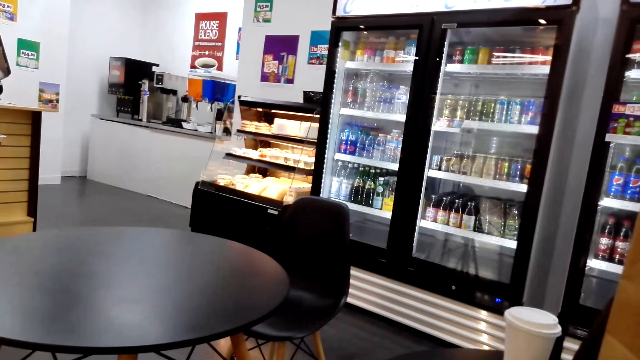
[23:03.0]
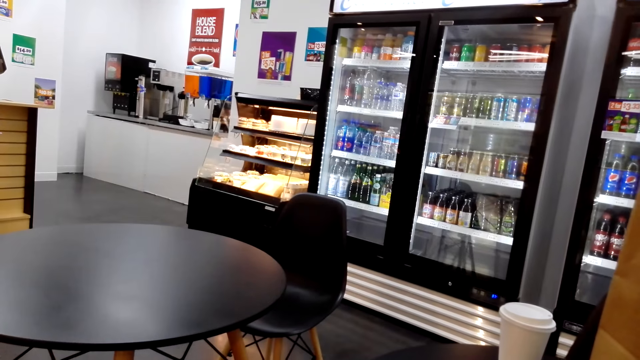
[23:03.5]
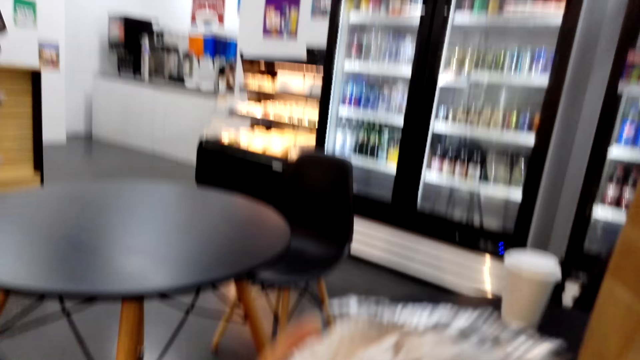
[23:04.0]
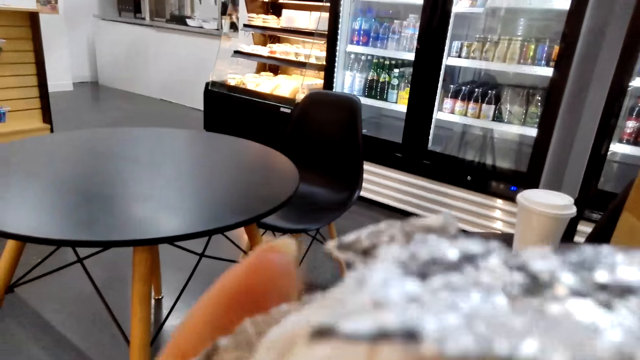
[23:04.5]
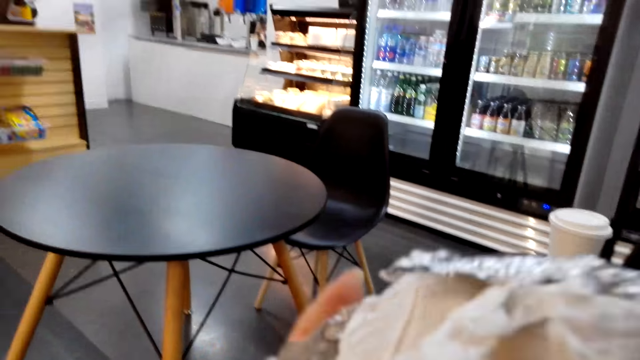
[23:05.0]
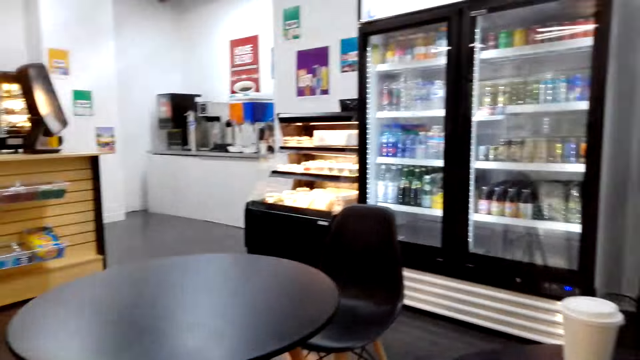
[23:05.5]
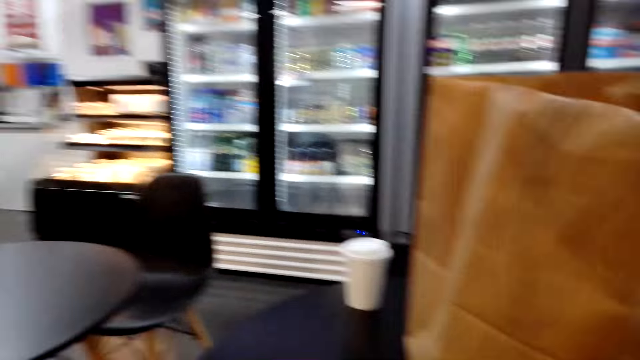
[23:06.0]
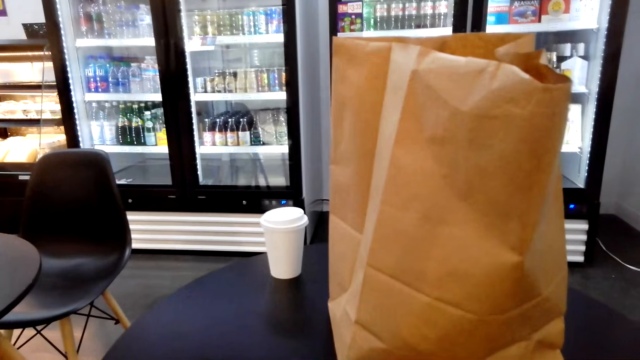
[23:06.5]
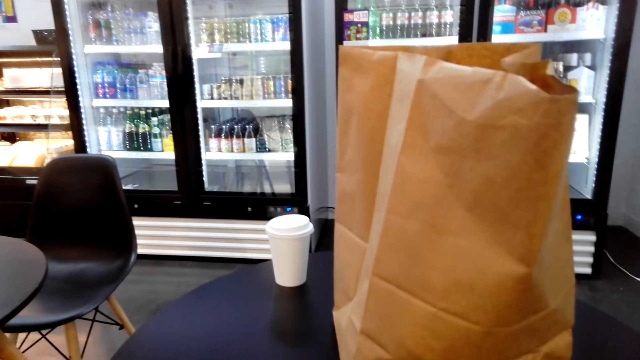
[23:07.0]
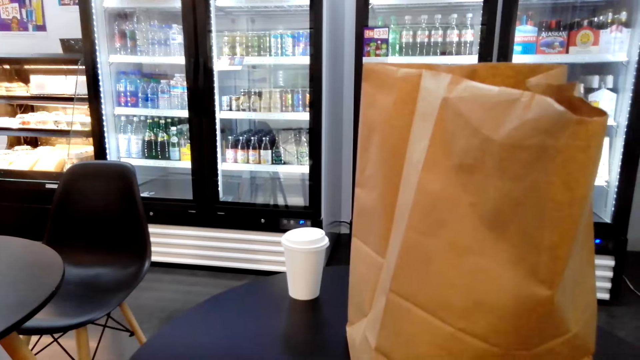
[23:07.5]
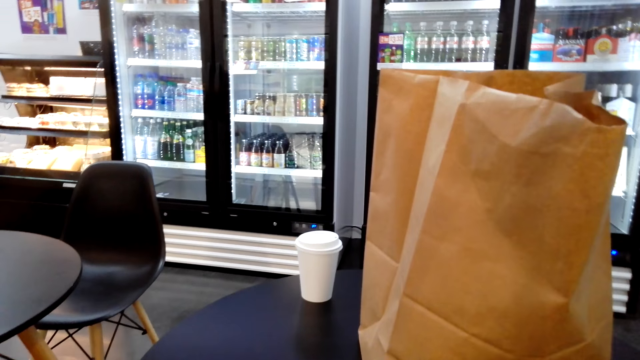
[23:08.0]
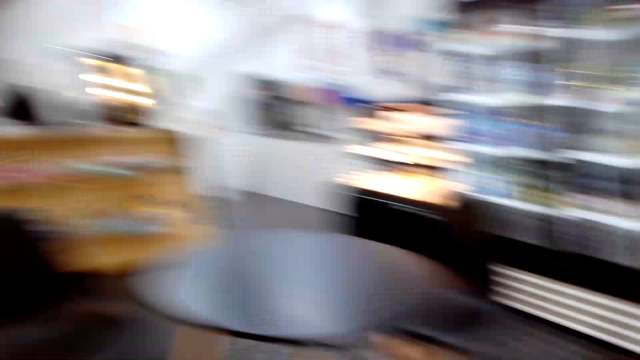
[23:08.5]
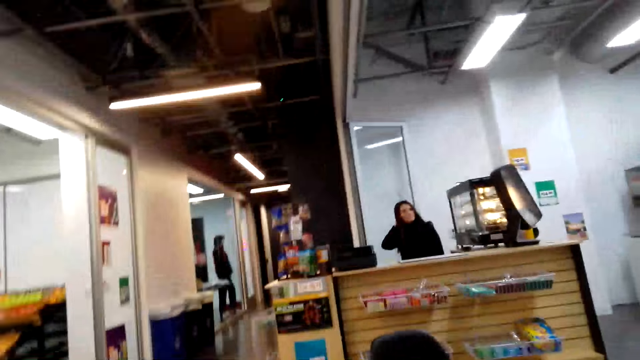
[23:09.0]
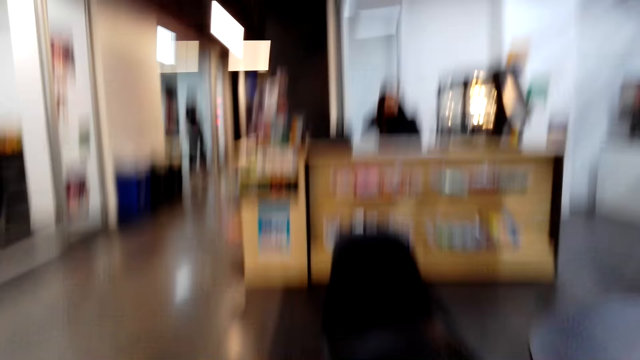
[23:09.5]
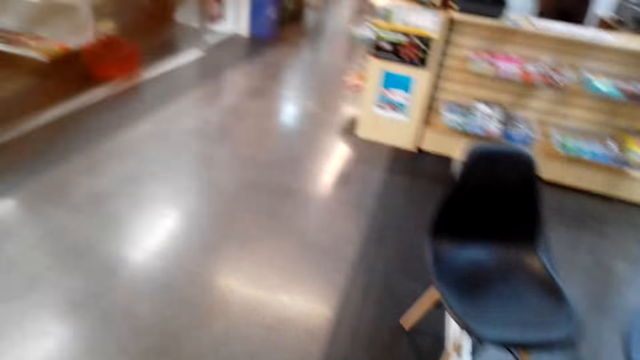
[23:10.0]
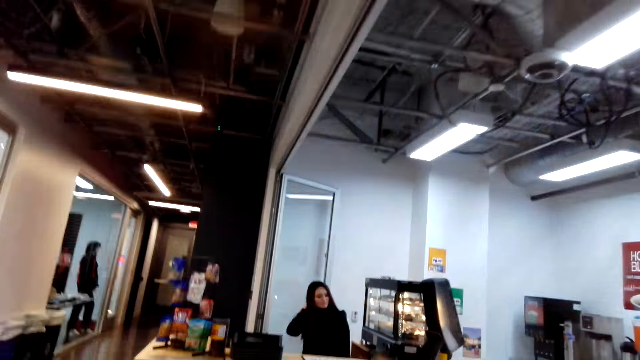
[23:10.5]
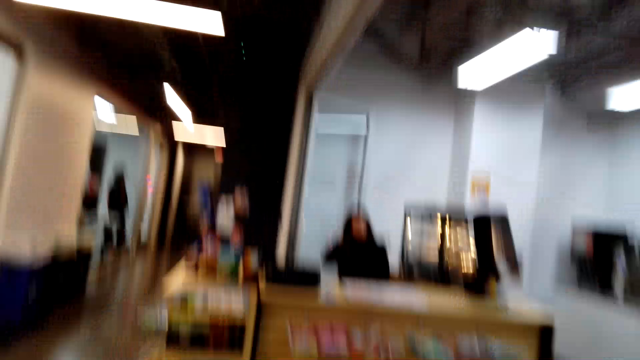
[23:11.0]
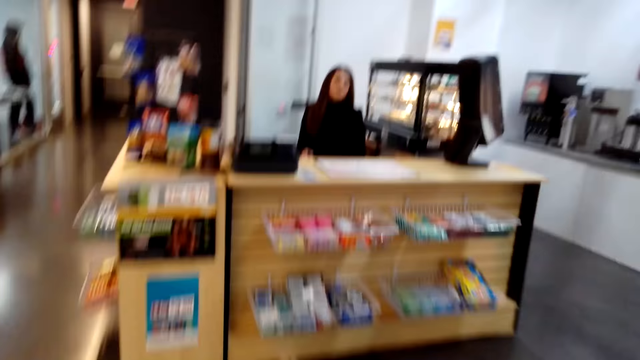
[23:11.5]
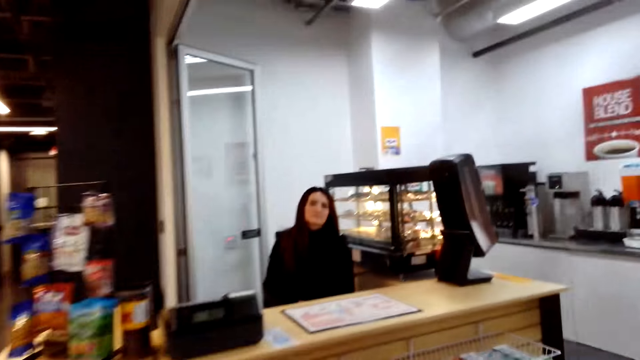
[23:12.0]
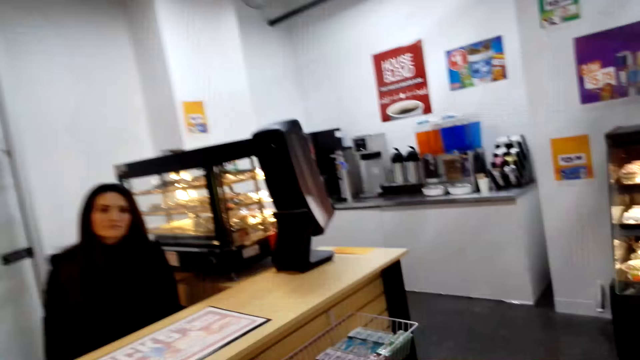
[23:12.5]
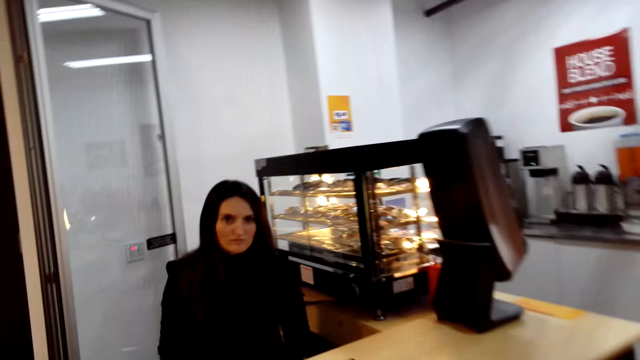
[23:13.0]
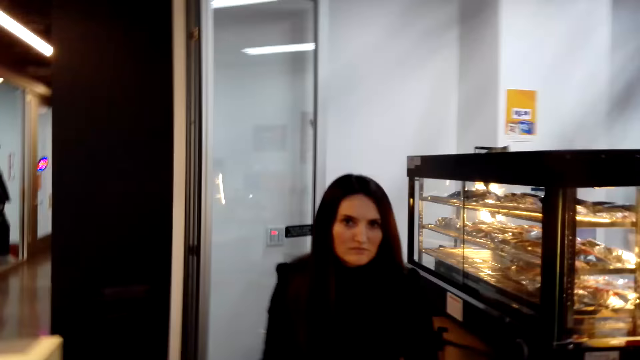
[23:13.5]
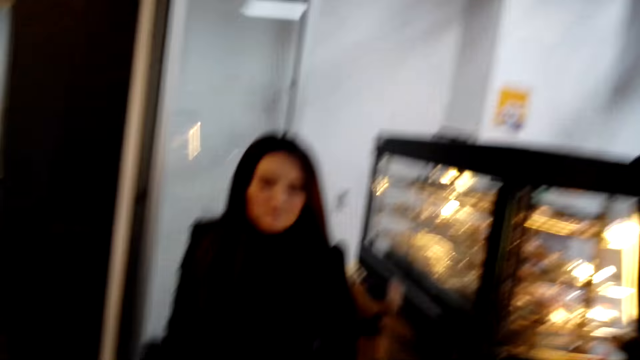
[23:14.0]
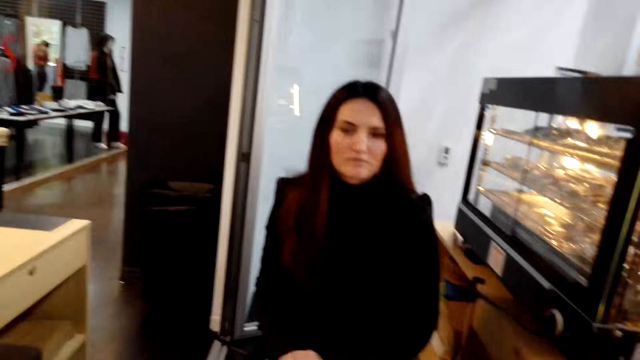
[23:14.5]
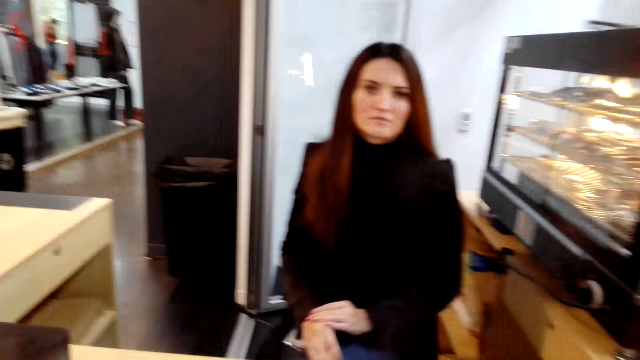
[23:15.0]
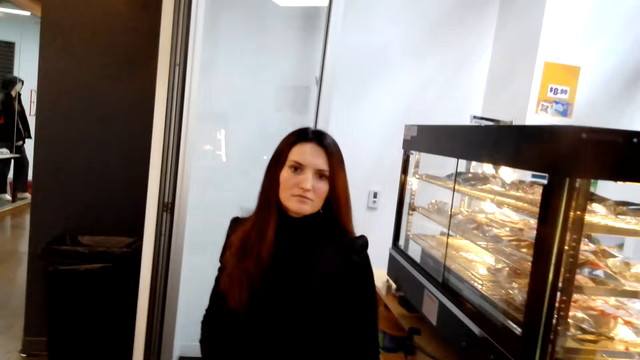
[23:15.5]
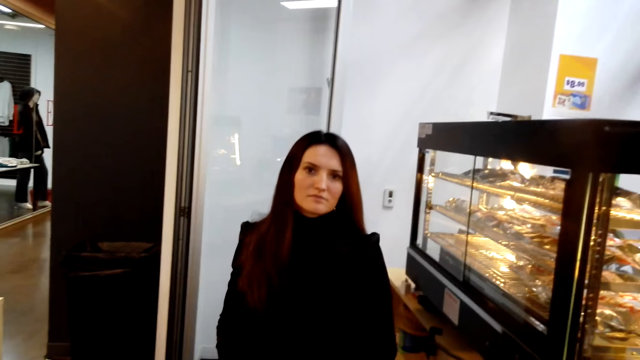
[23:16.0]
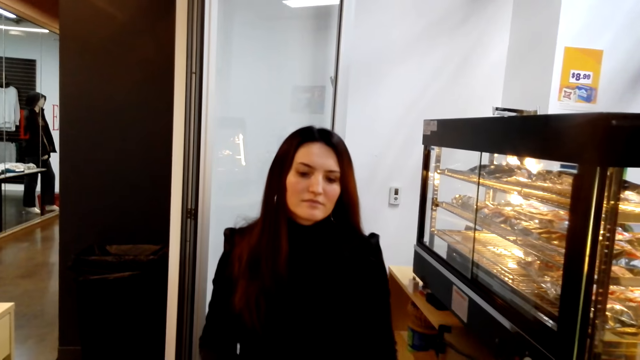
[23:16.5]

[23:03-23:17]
The camera wearer holds something. They eat food. They look around the room. They walk to the cashier. They converse with a woman.

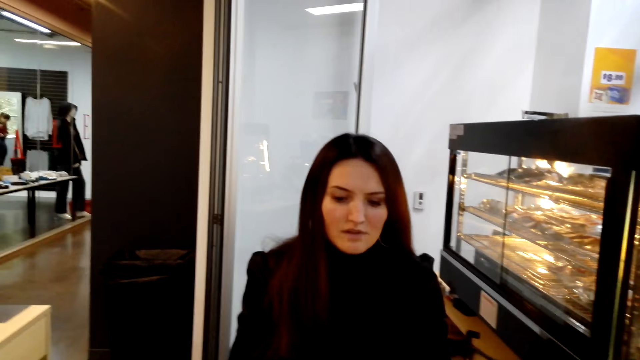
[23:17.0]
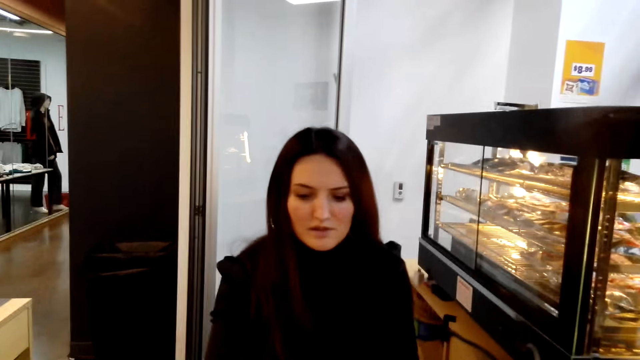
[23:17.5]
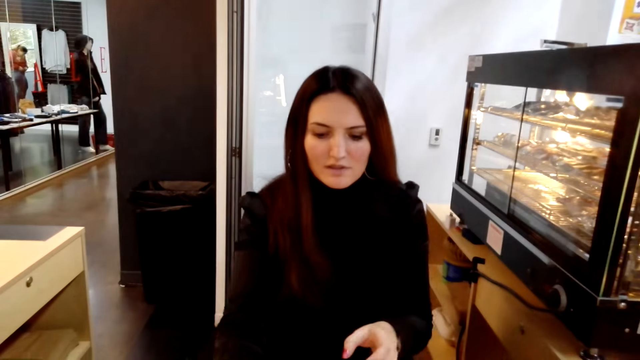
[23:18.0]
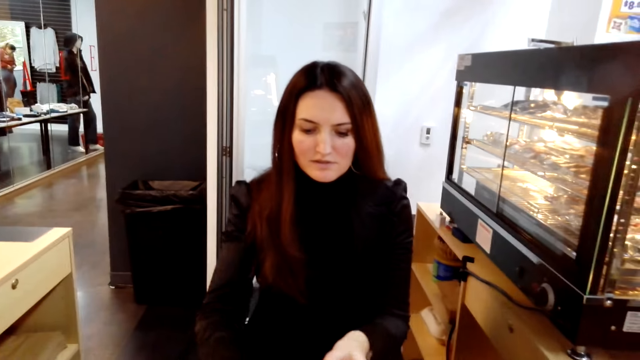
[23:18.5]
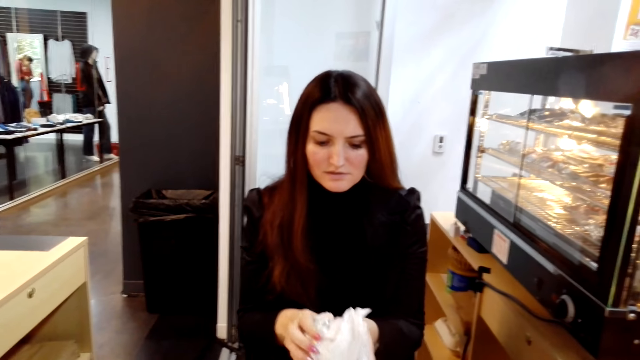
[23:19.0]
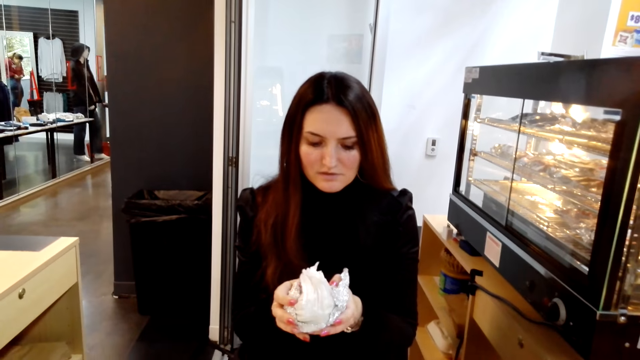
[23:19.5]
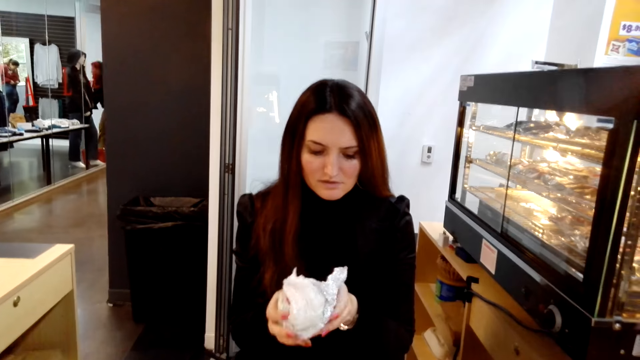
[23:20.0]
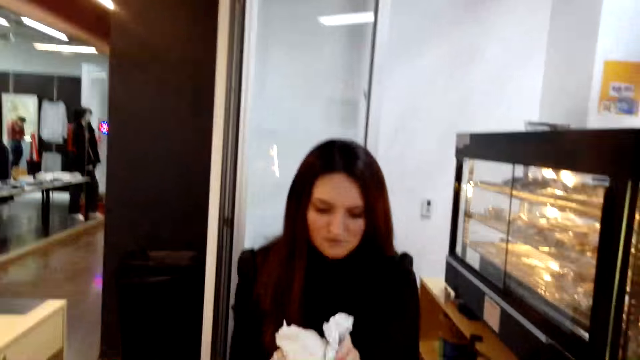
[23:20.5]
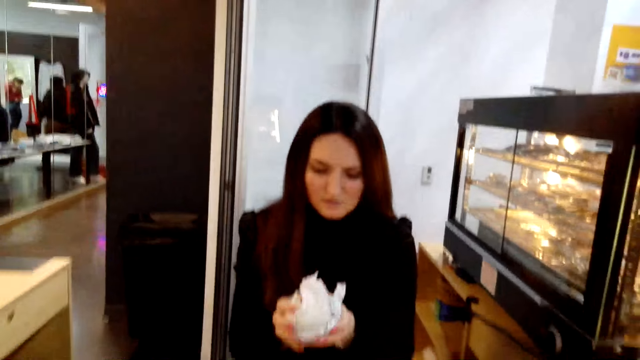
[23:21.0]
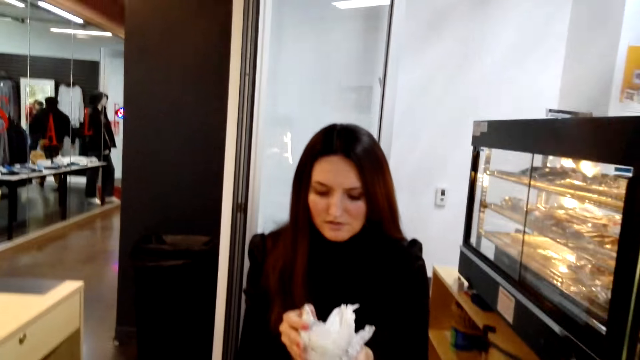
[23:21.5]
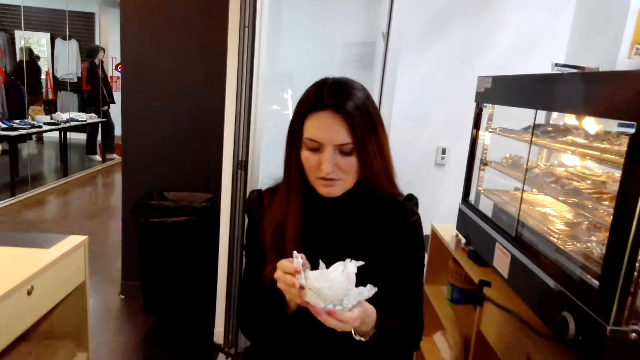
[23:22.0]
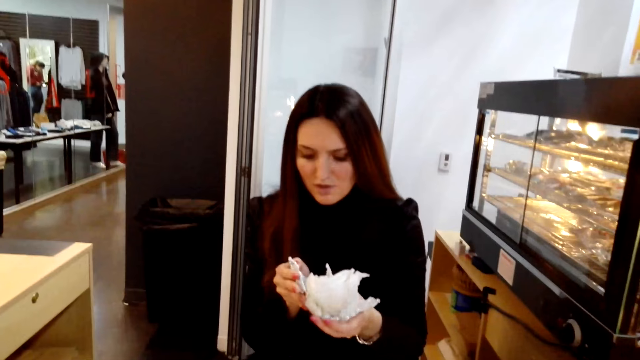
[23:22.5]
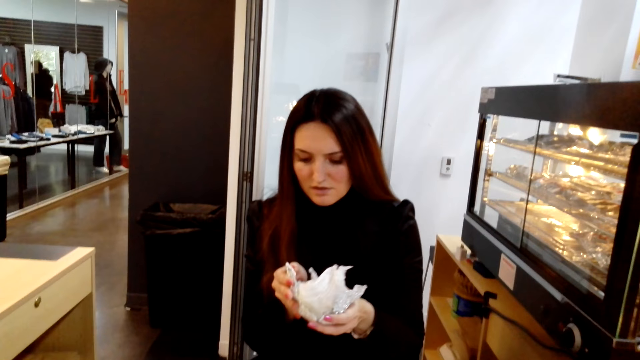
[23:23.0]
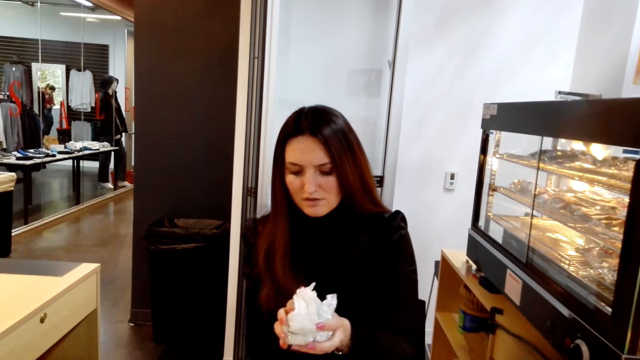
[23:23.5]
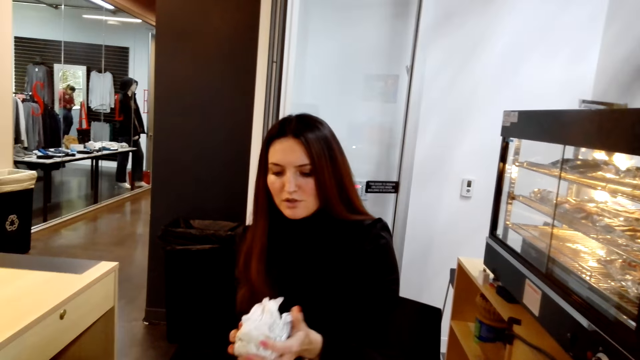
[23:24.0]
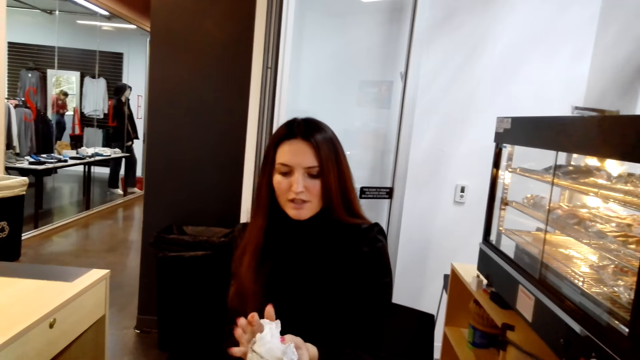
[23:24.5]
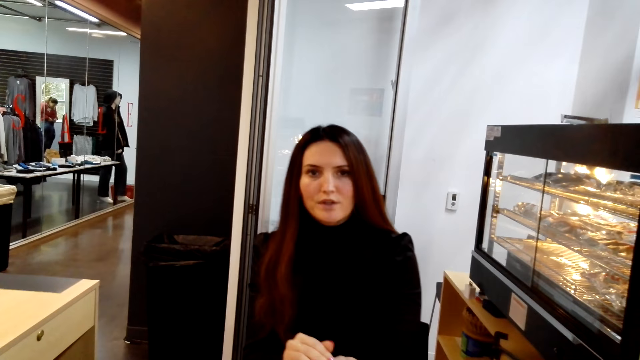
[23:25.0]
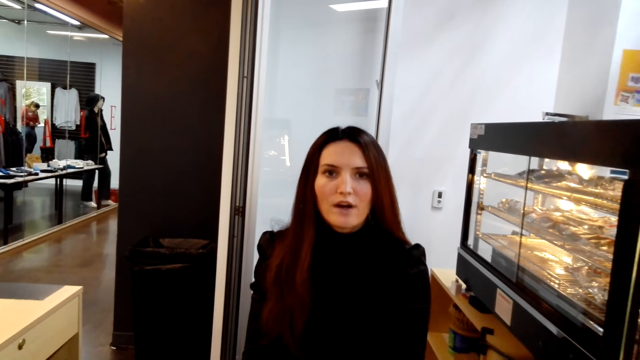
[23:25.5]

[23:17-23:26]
The woman checks food from the camera wearer. She holds something. She converses with the camera wearer.
